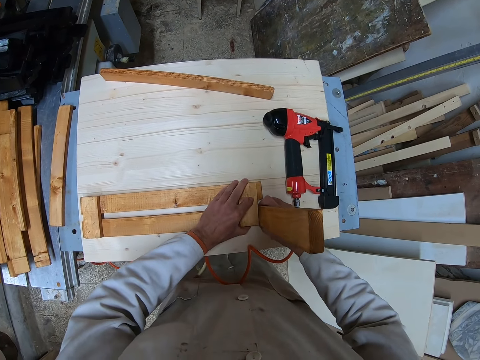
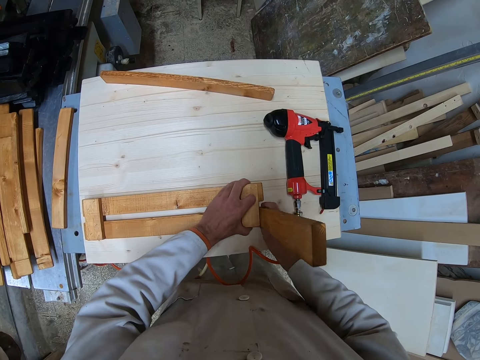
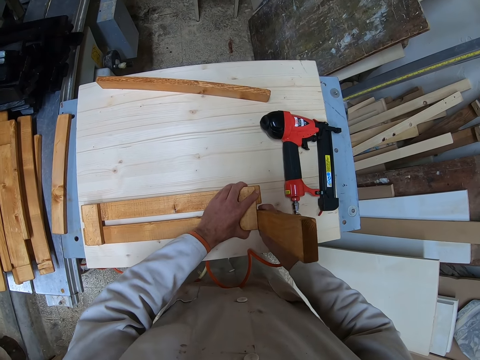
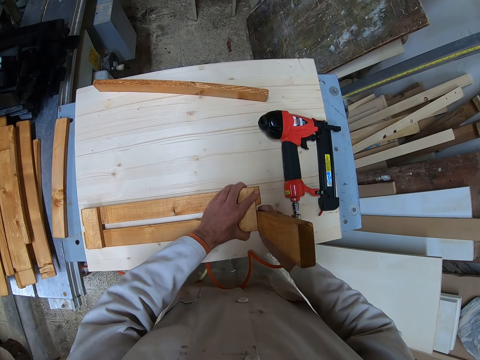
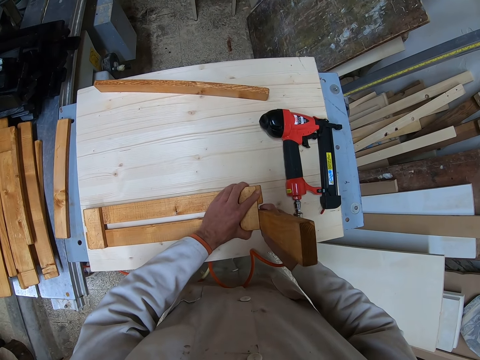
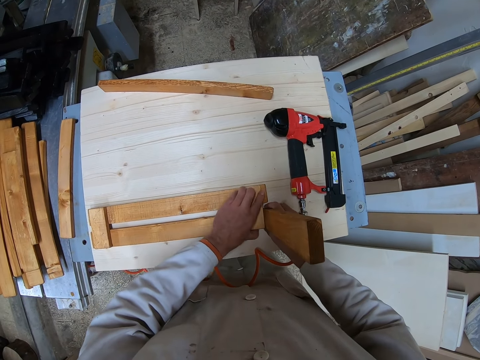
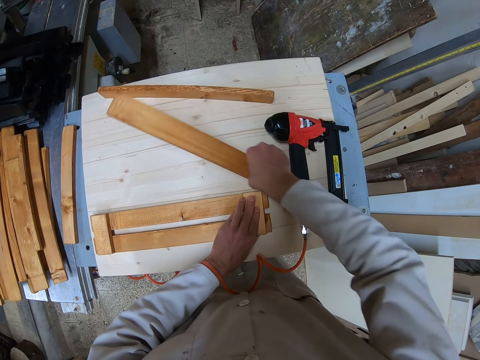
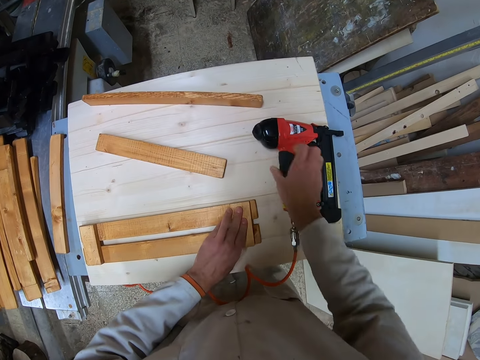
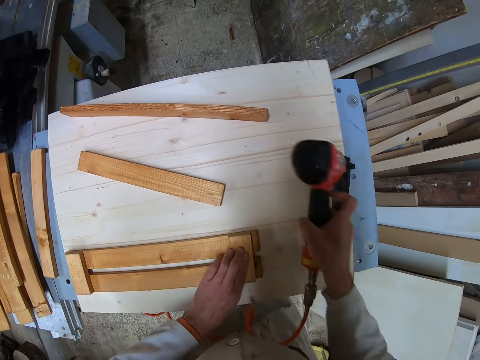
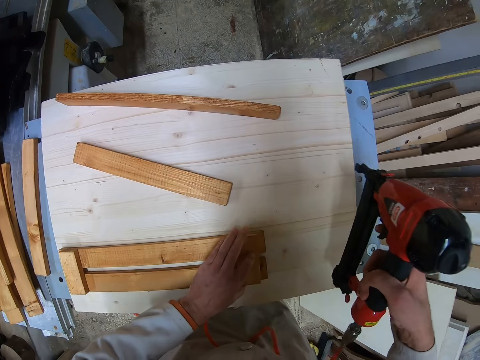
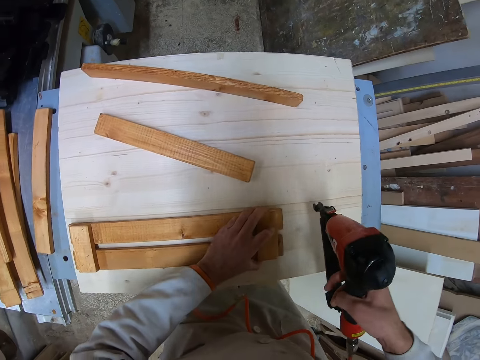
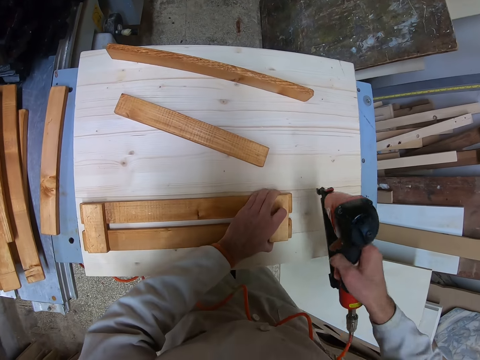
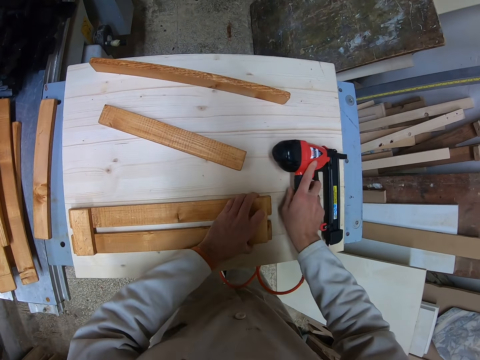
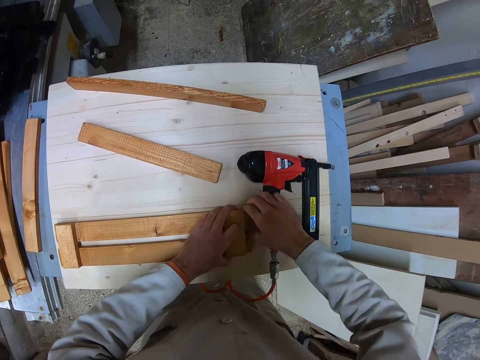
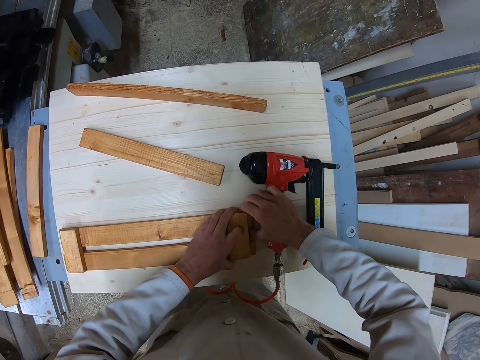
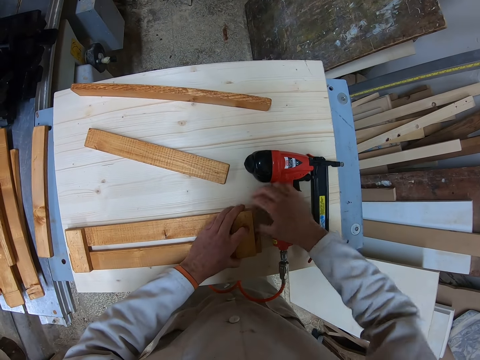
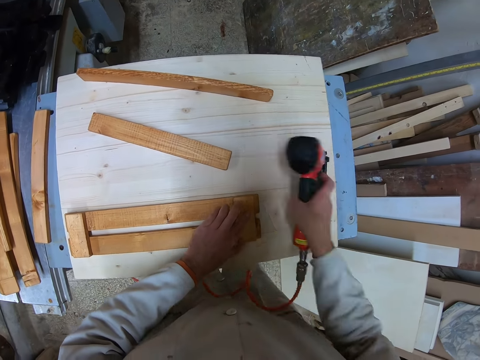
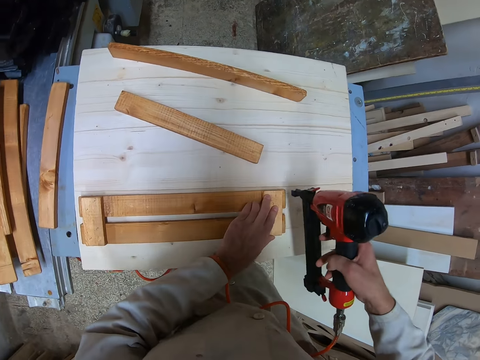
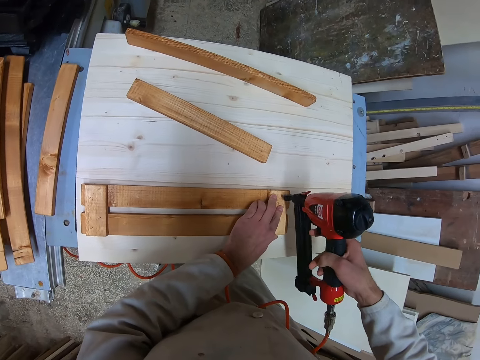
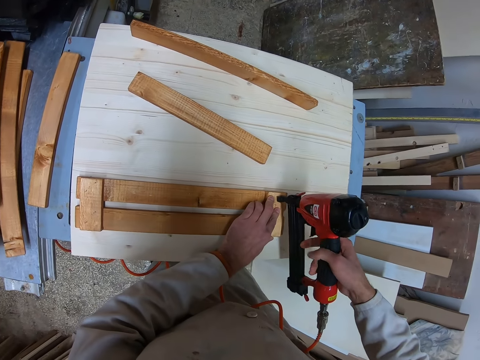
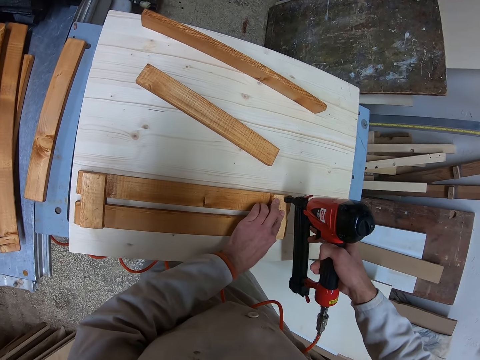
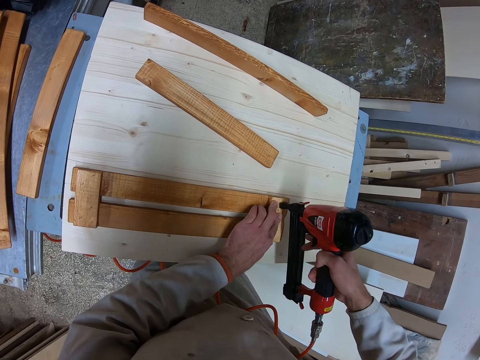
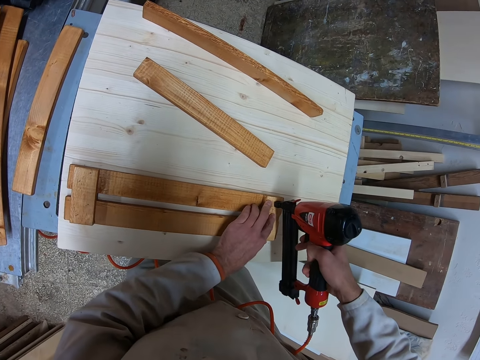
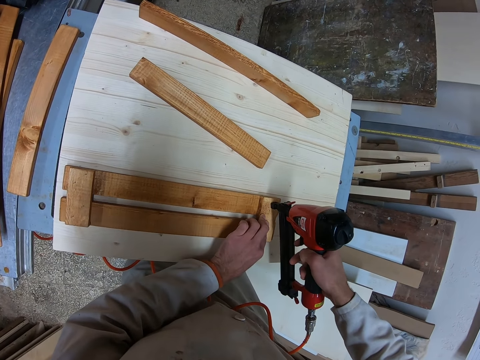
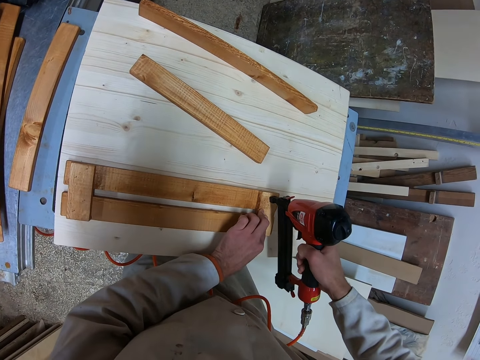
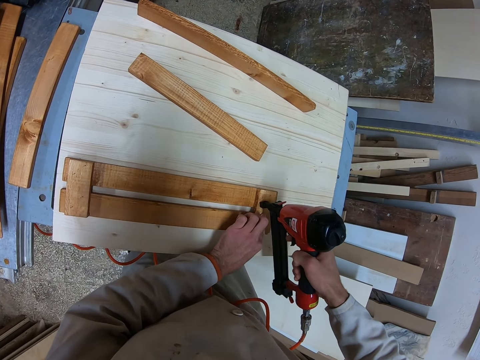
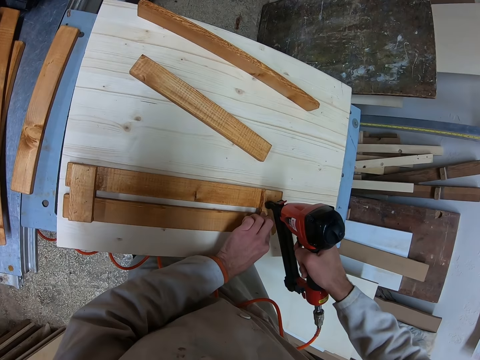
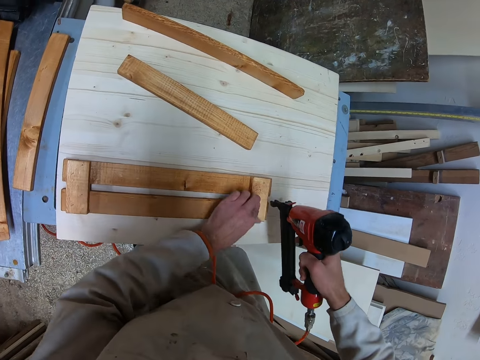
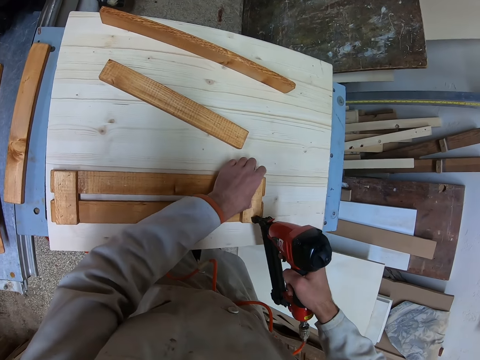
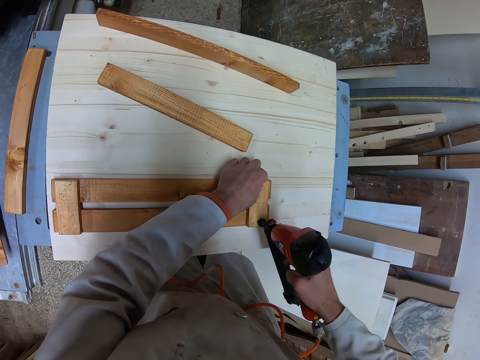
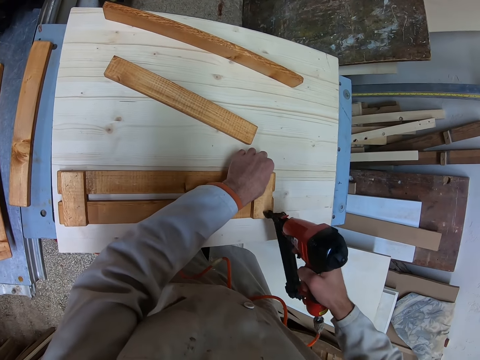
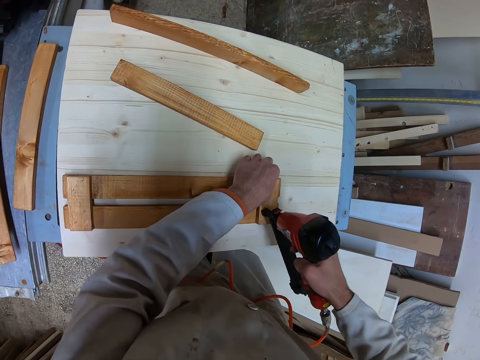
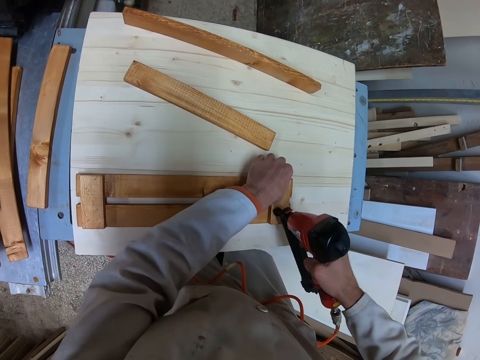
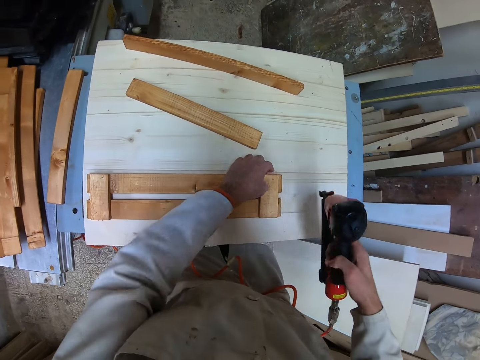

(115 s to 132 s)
The camera wearer places the wood on the workshop table. They take up the electric nail gun, drop the electric nail gun on the workshop table, and align the arranged woods properly. They take up the electric nail gun and nail the arranged woods together.

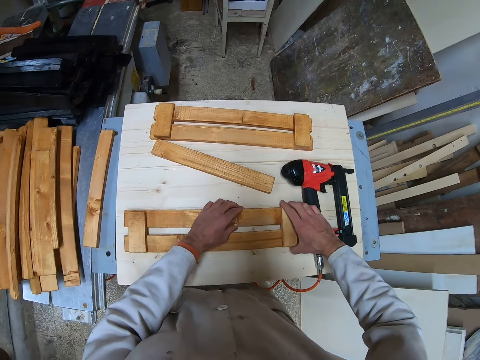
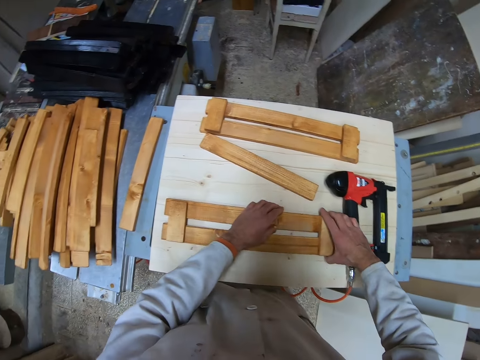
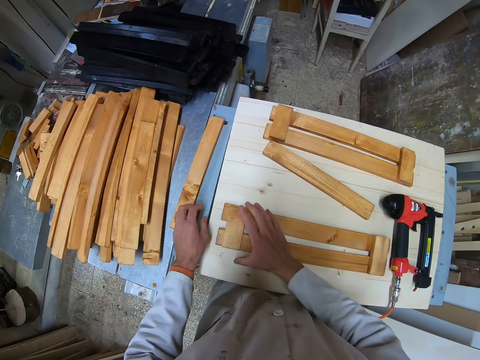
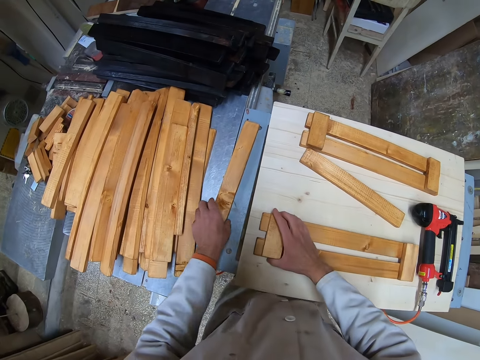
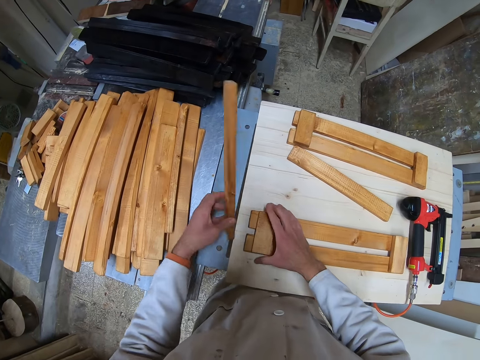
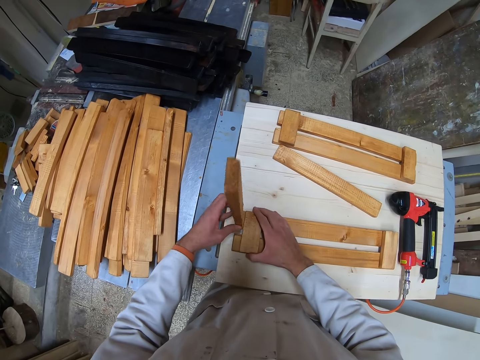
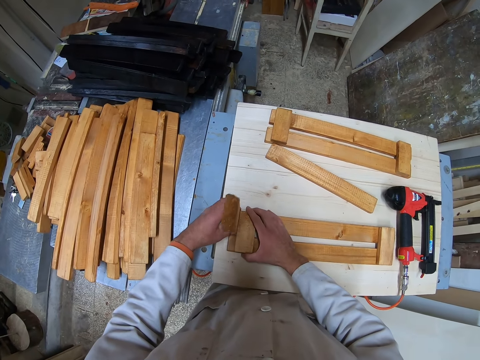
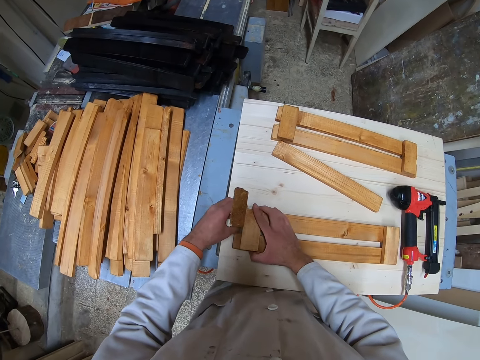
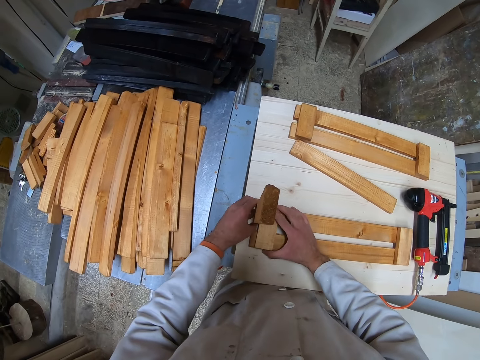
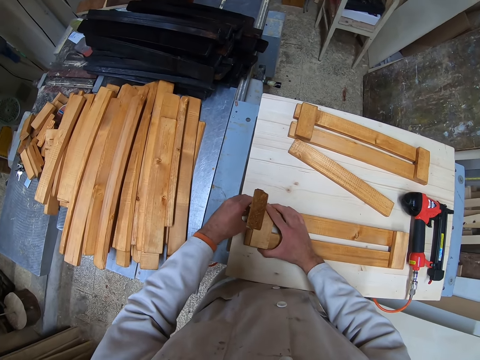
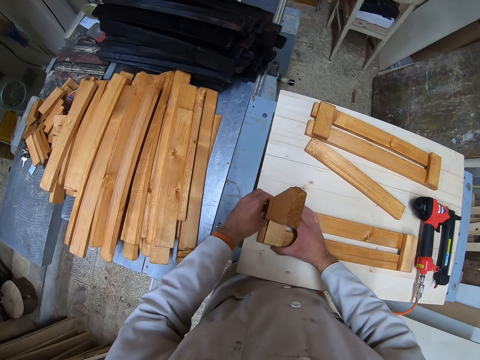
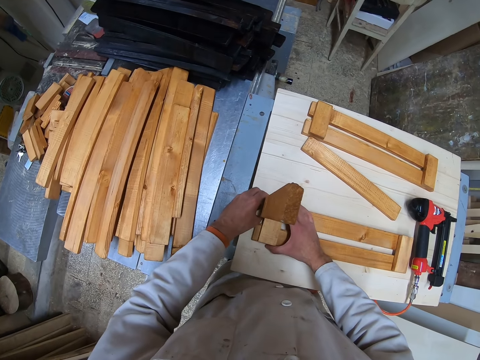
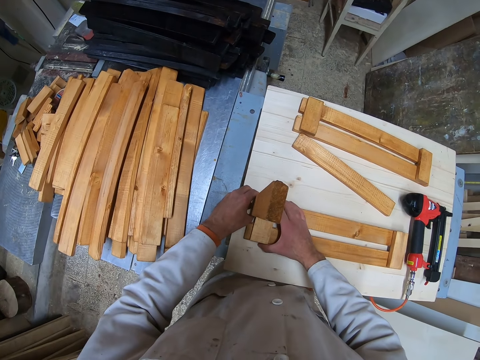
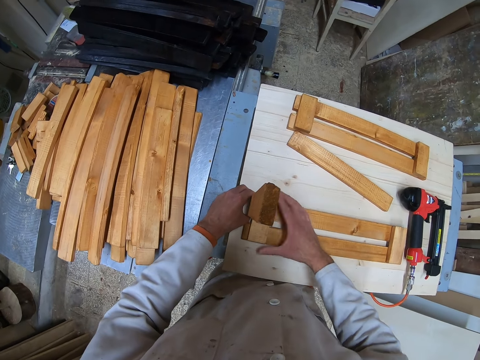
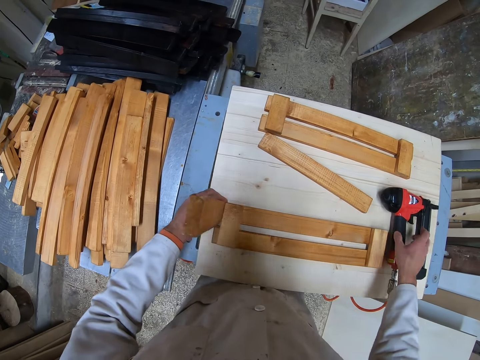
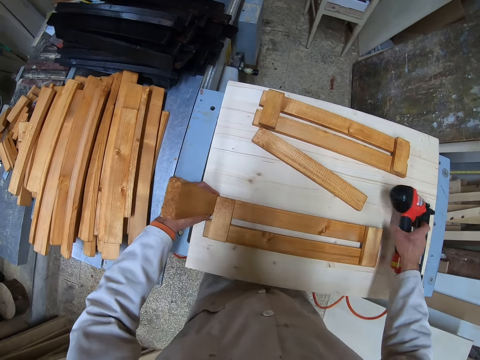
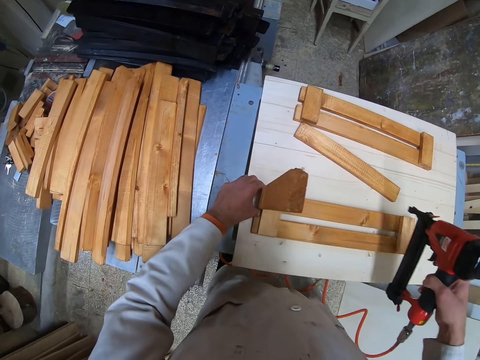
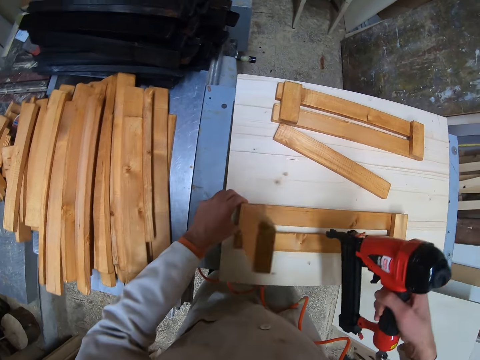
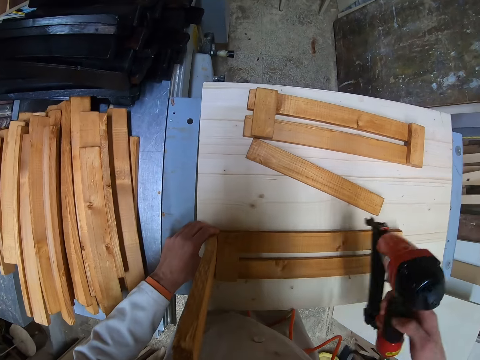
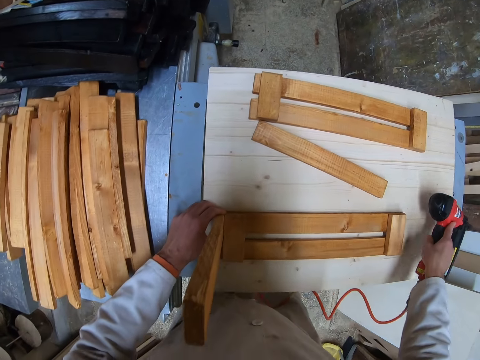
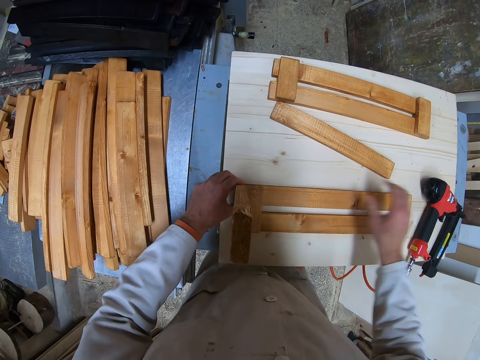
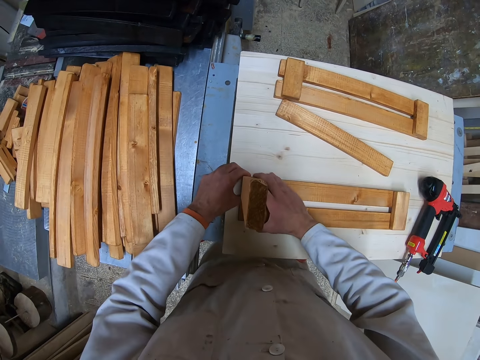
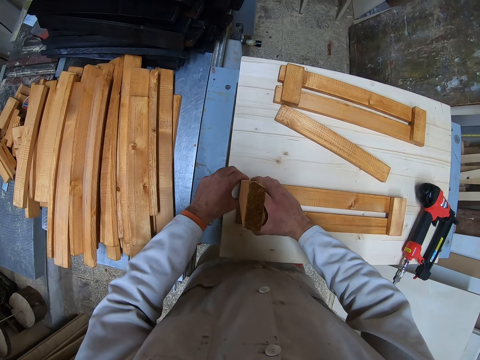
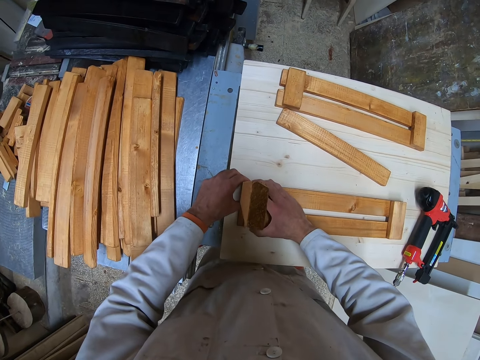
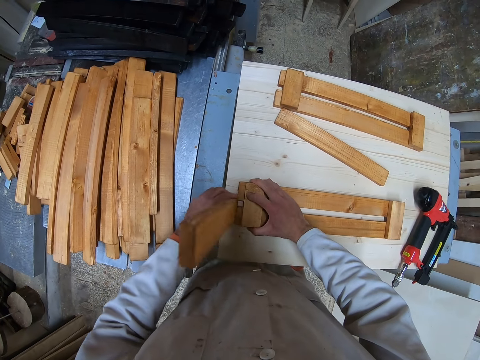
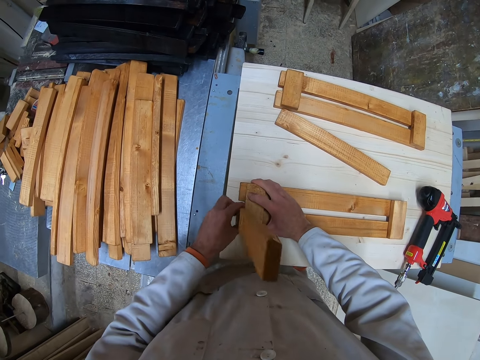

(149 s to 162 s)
The camera wearer picks up a piece of wood from the blue table with his left hand. He stands the wood adjacent to the arranged pieces of wood on the table. He joins the pieces of wood. He picks up the electric nail gun from the table. He drops back the electric nail gun on the workshop table. He joins the pieces of wood. He aligns the woods properly with his hands. He moves the standing wood from one point to another.
